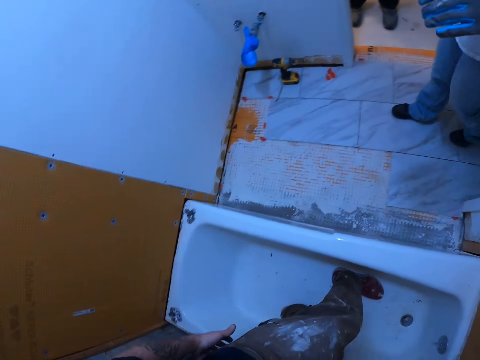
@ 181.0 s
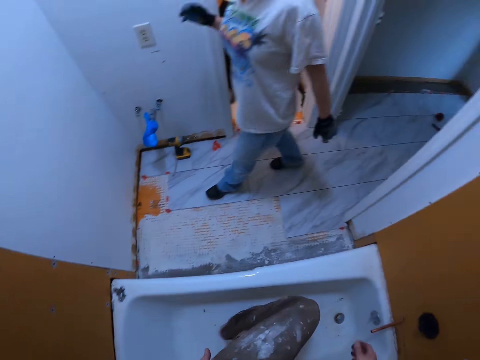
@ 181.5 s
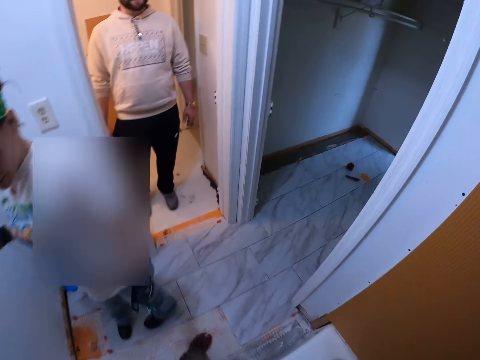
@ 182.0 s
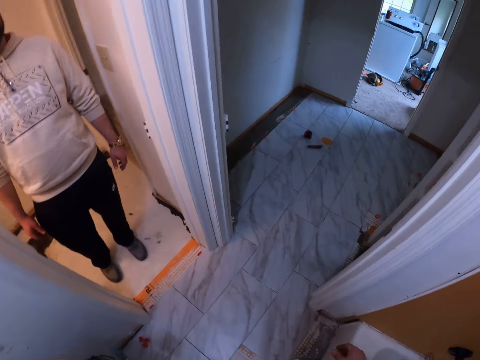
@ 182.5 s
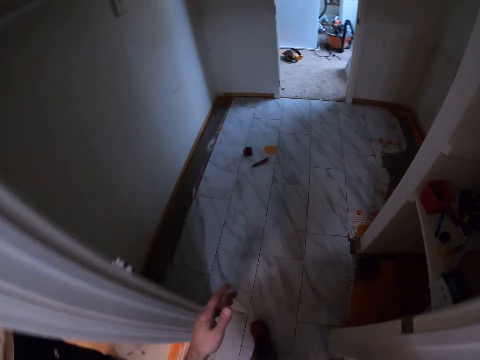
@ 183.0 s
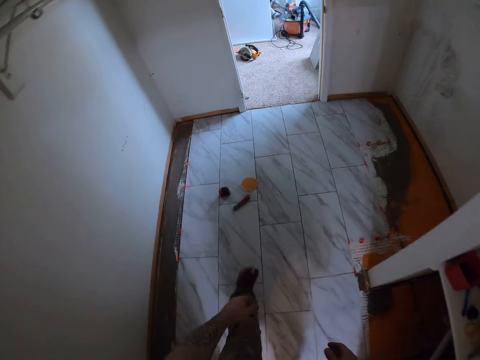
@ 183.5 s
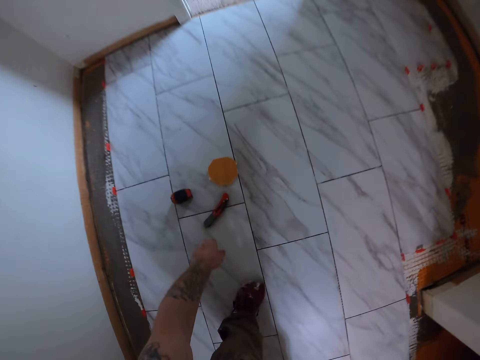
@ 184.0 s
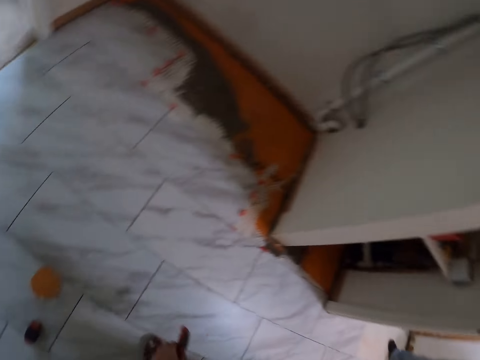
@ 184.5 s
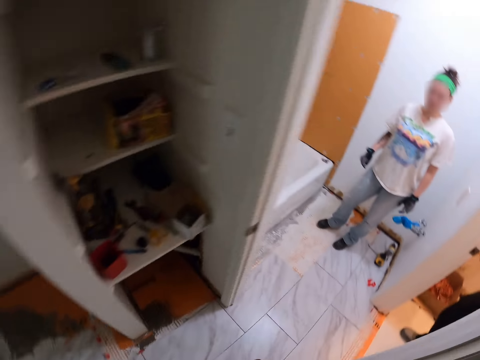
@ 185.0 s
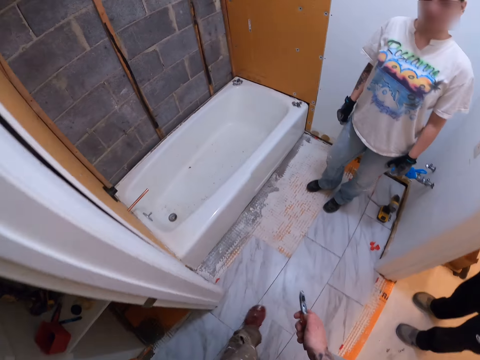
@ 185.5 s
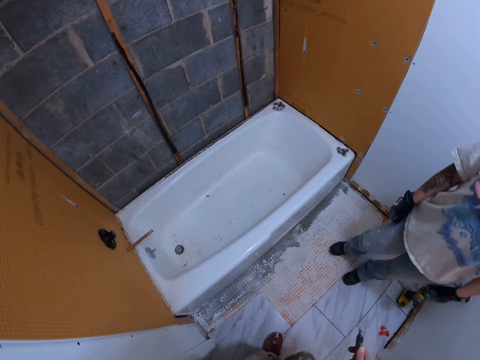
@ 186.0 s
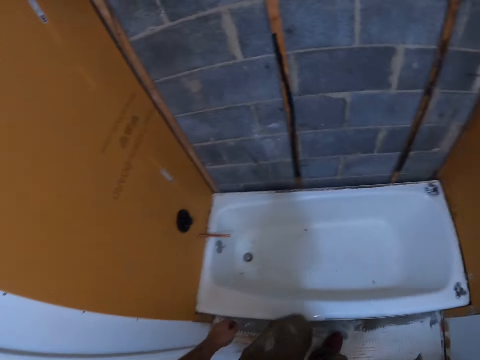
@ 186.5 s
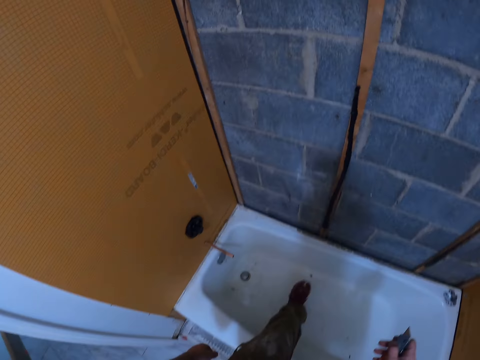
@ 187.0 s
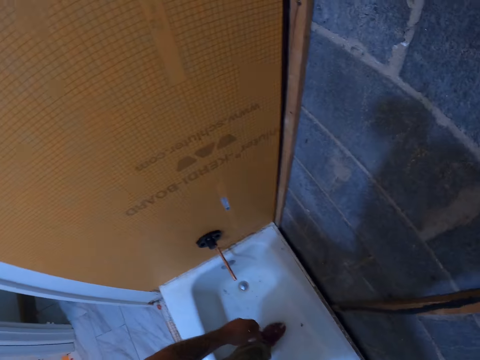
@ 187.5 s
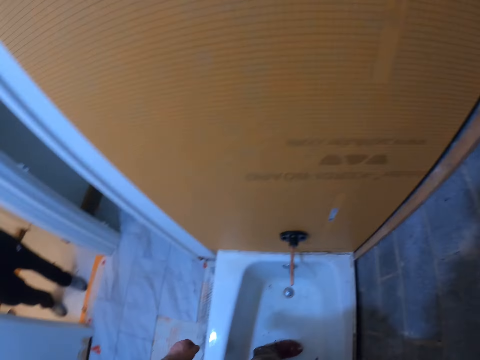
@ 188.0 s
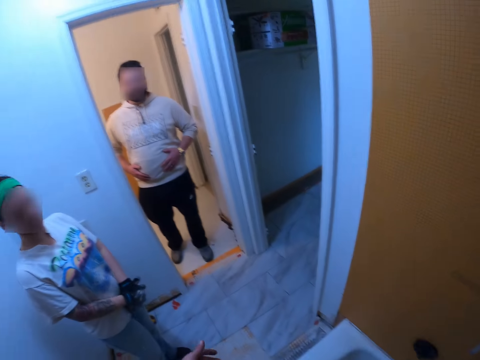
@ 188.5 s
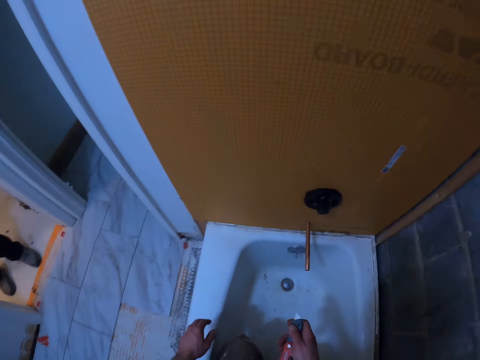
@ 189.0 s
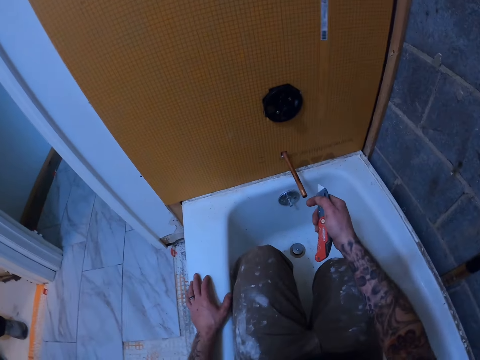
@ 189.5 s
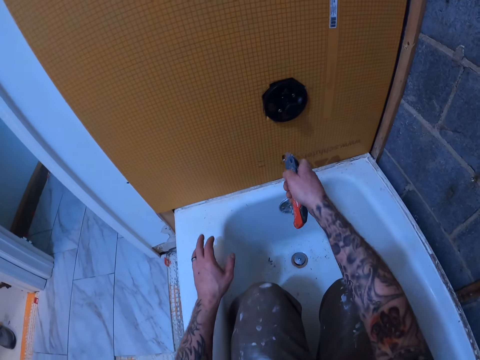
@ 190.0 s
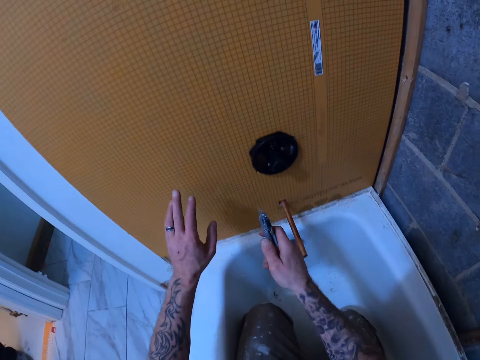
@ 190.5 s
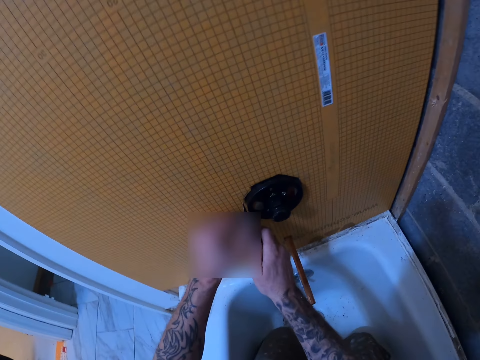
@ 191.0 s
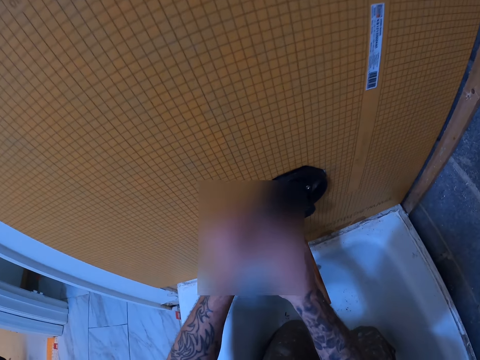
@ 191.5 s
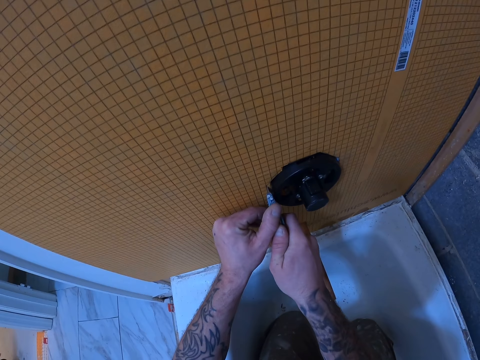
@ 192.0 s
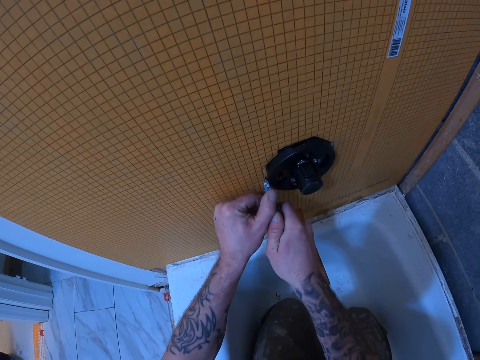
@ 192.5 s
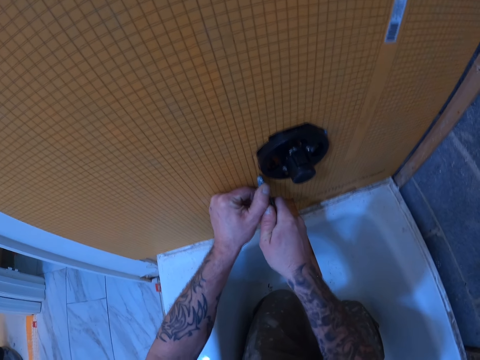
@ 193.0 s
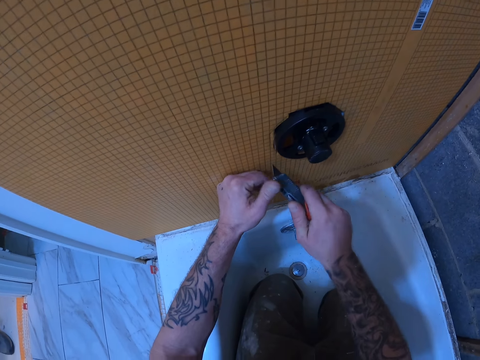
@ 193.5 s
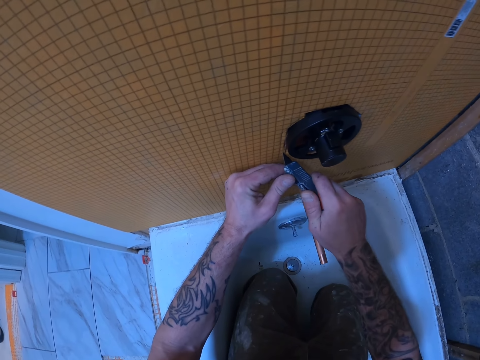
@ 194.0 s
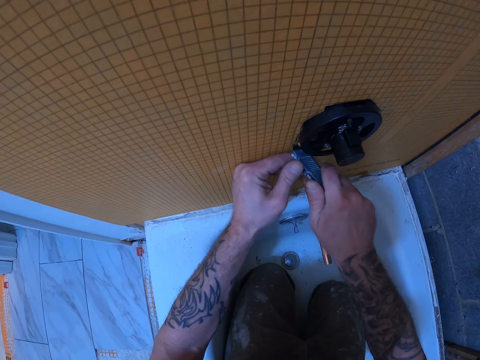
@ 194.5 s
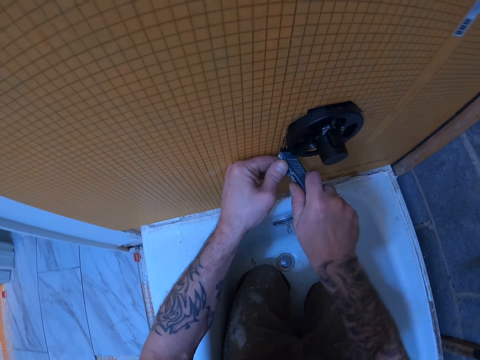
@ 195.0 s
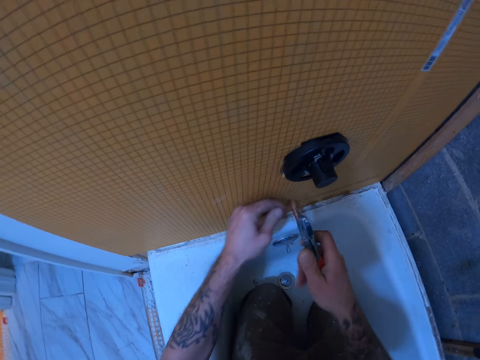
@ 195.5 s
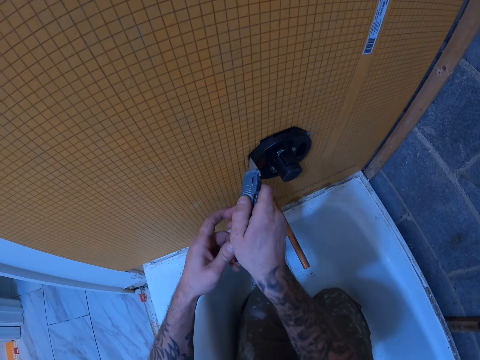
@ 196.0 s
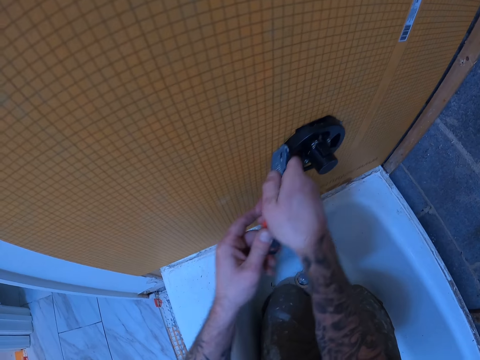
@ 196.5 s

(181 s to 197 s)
The camera wearer moves. They pick the cutter knife from the floor. They move. They cut out a part of the tile backer board with the cutter knife.

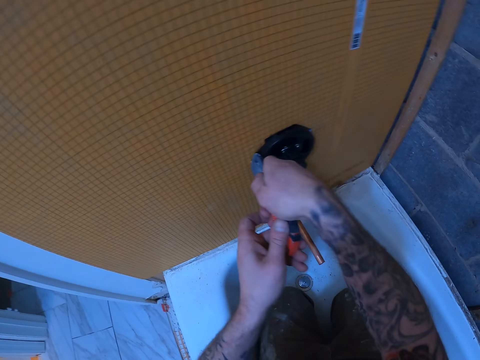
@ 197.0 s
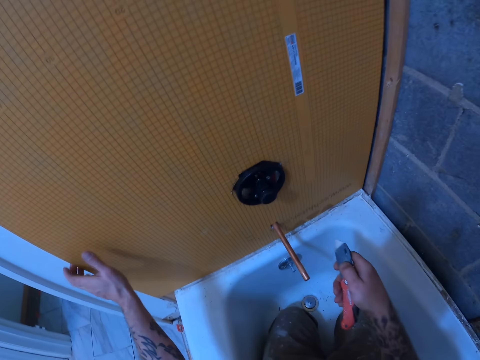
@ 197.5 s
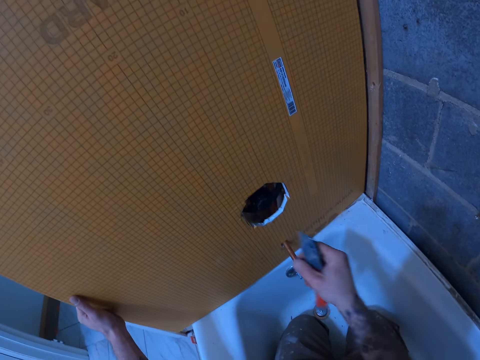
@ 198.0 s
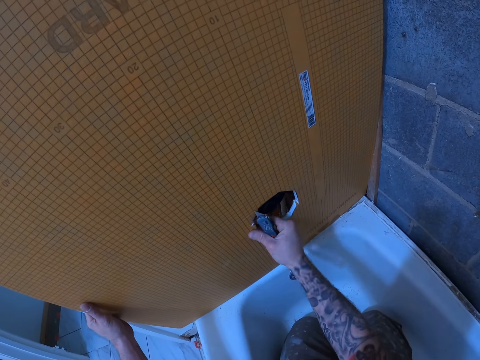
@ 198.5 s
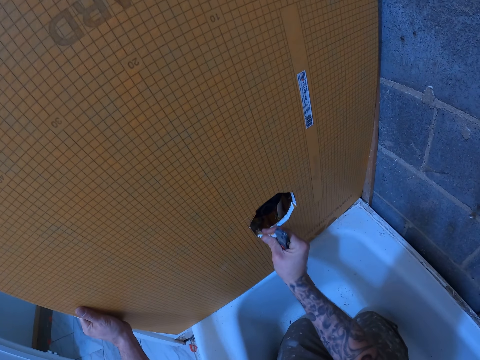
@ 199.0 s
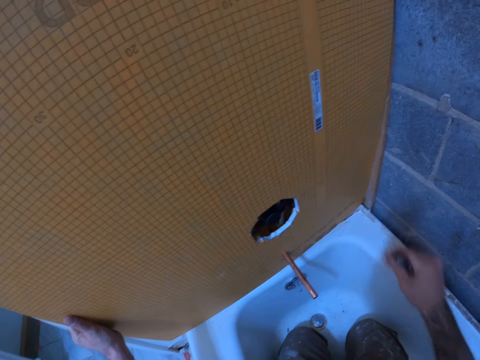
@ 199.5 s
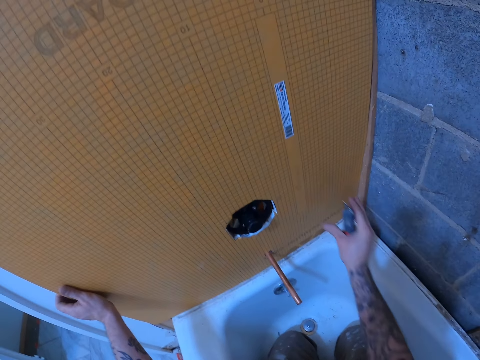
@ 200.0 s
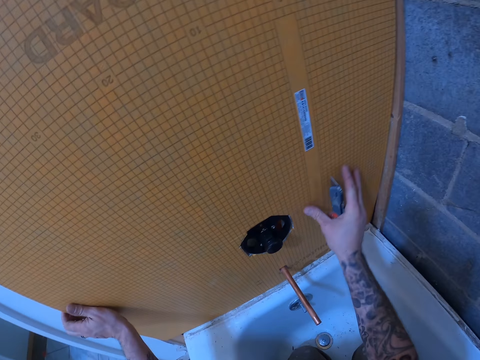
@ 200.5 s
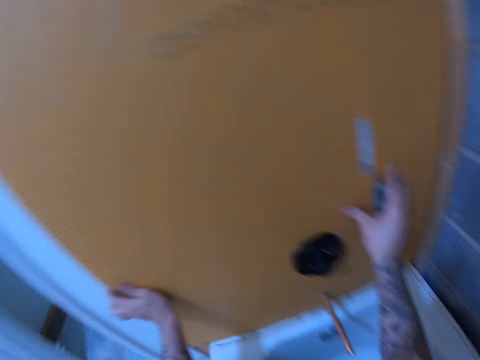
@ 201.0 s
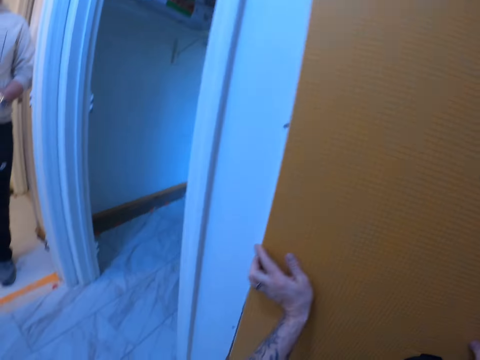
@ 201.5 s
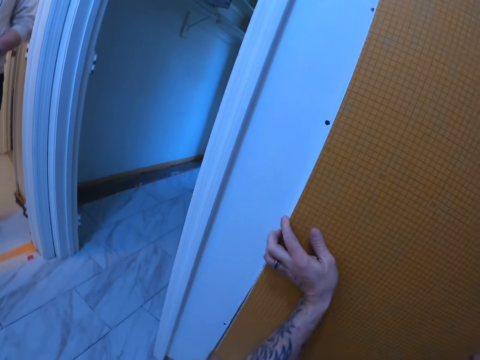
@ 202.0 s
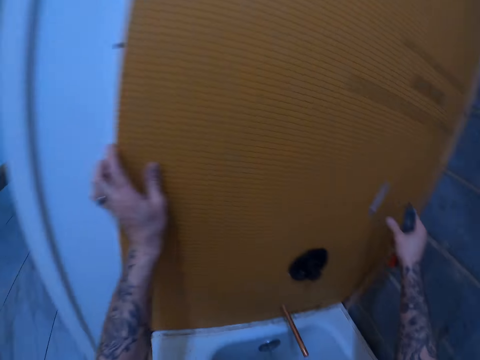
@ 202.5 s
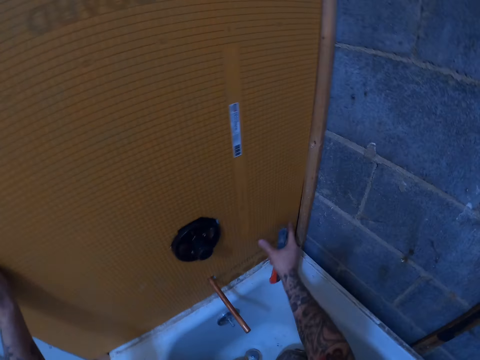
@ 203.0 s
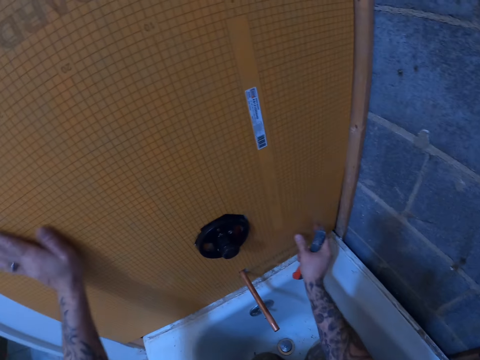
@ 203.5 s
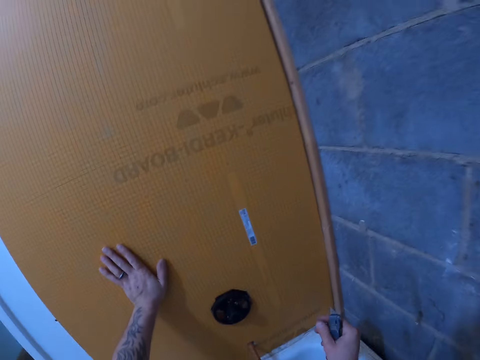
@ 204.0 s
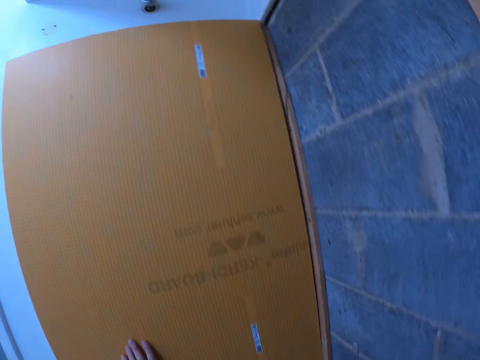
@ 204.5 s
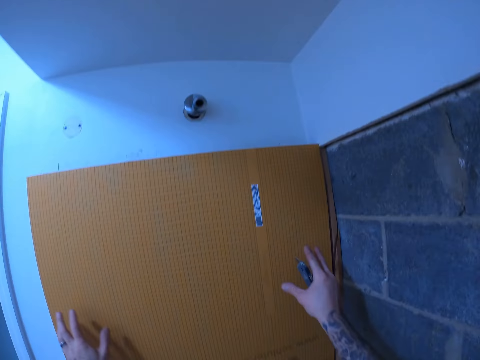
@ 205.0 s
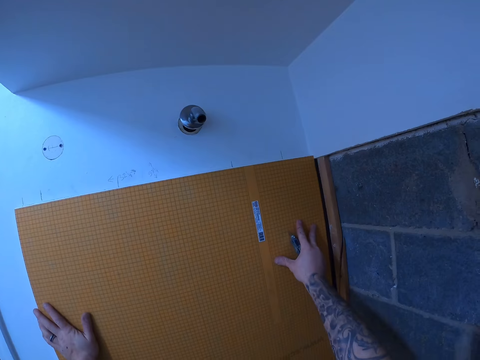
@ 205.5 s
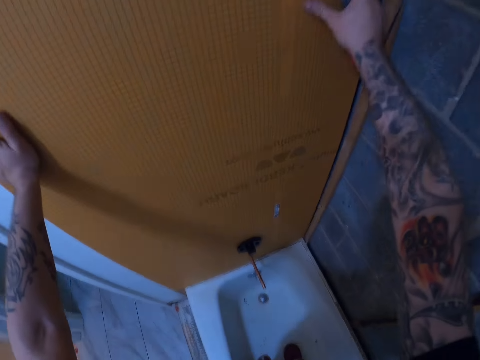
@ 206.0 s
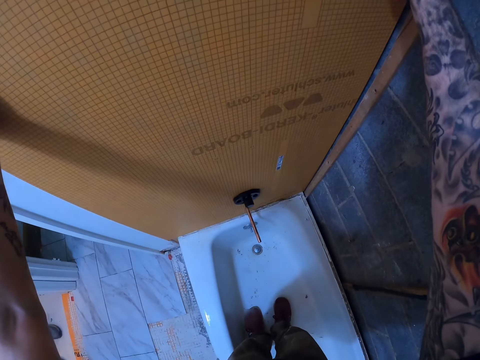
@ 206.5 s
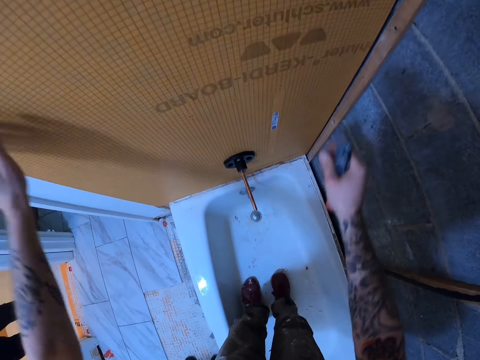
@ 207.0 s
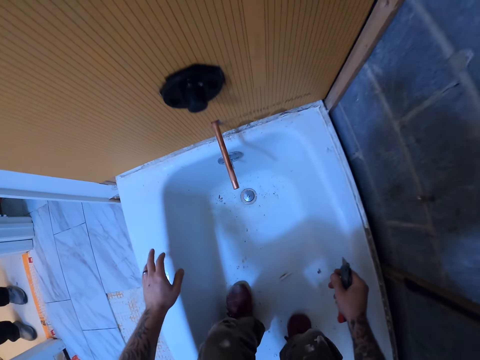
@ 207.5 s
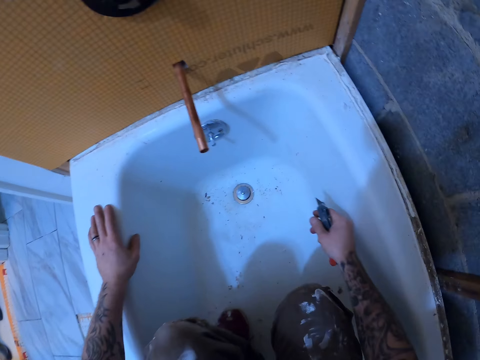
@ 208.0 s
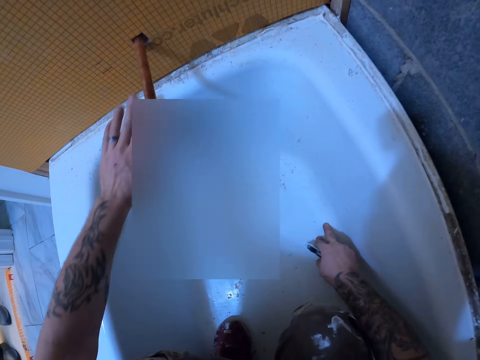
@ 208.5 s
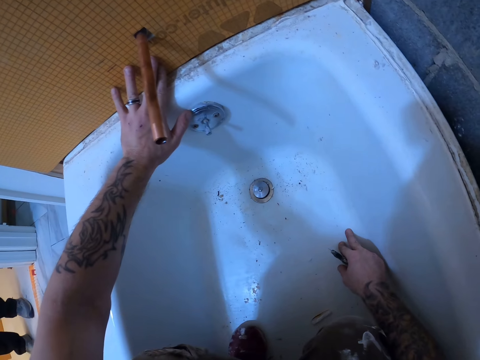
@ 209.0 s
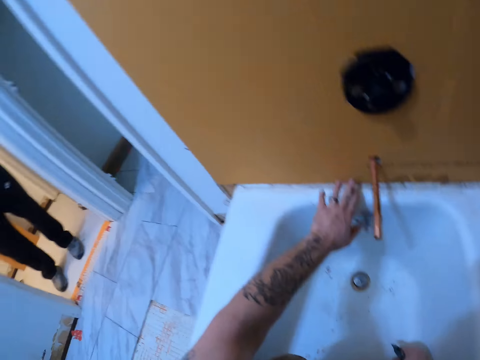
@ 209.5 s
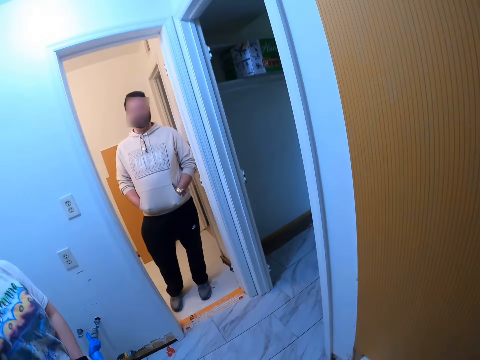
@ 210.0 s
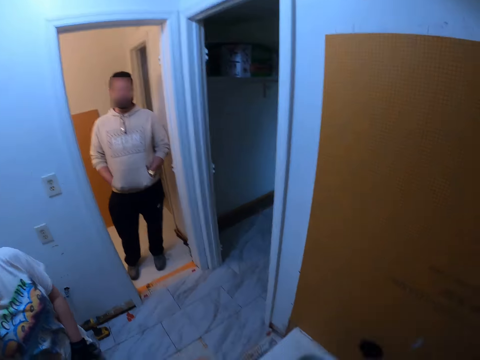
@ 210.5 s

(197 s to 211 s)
The camera wearer adjusts the tile backer board against the wall. They fix the kerdi board.
